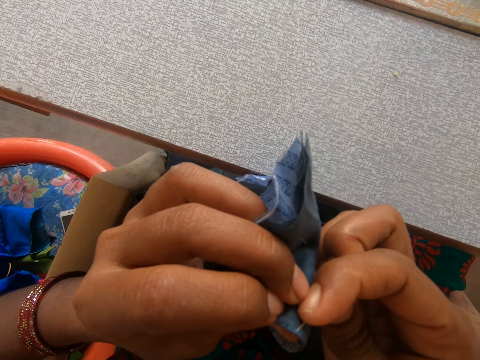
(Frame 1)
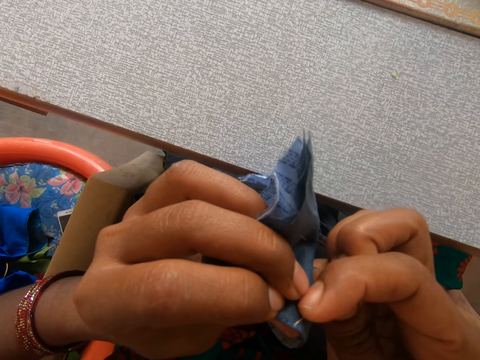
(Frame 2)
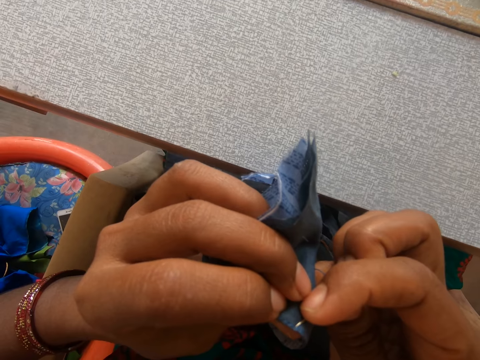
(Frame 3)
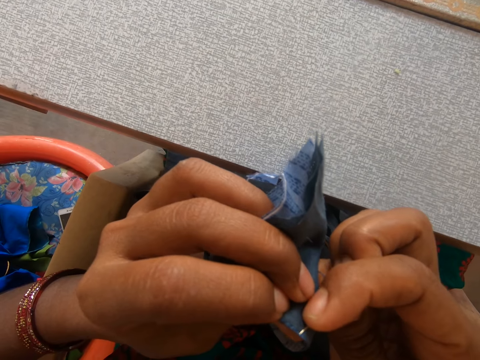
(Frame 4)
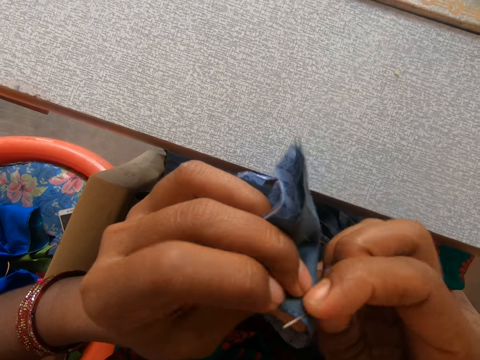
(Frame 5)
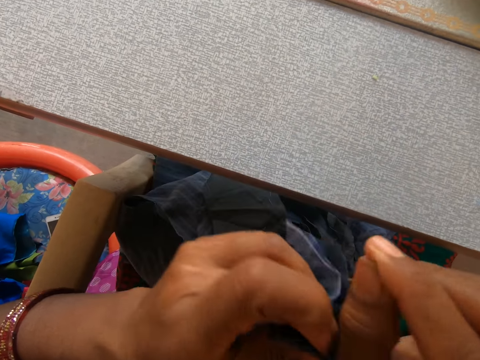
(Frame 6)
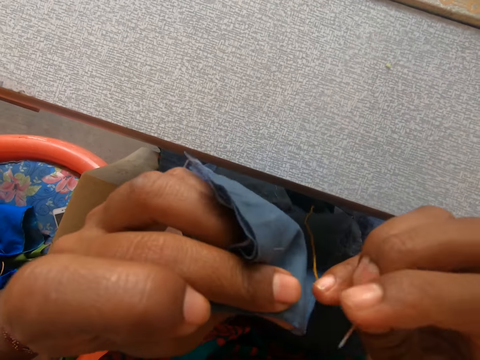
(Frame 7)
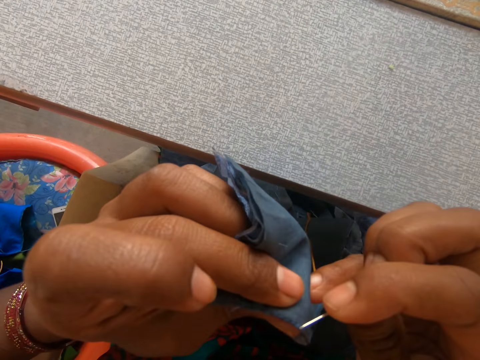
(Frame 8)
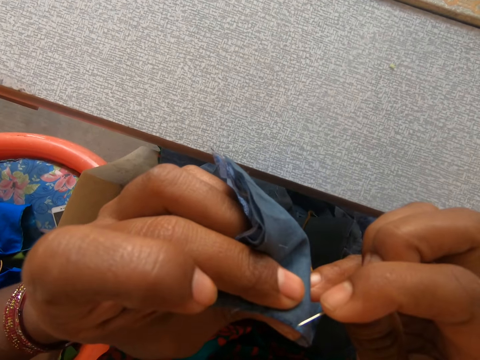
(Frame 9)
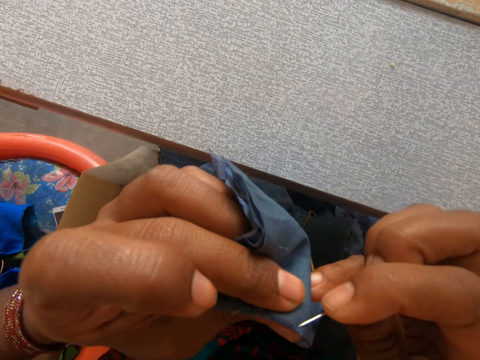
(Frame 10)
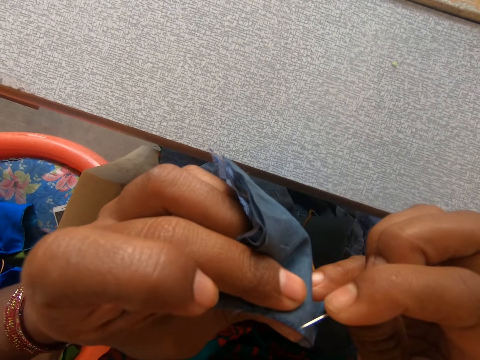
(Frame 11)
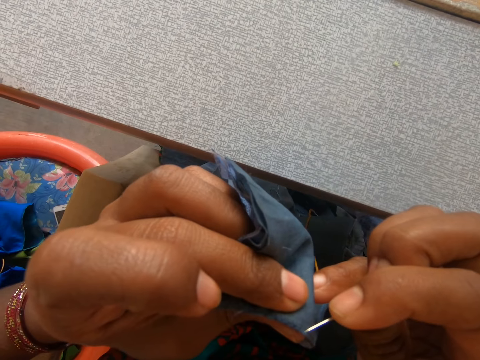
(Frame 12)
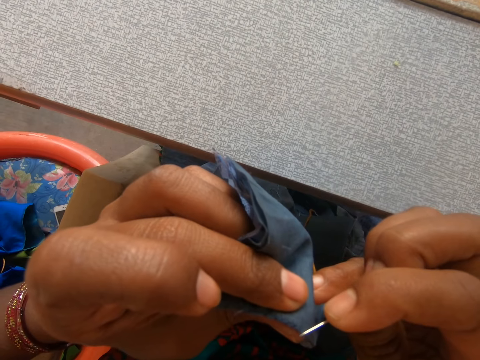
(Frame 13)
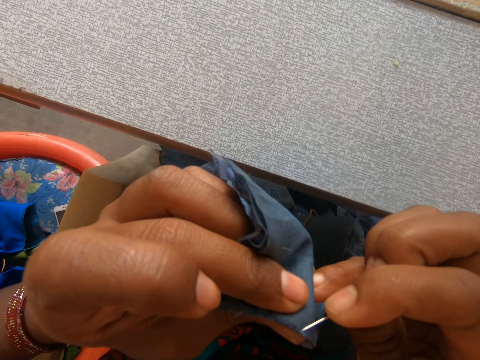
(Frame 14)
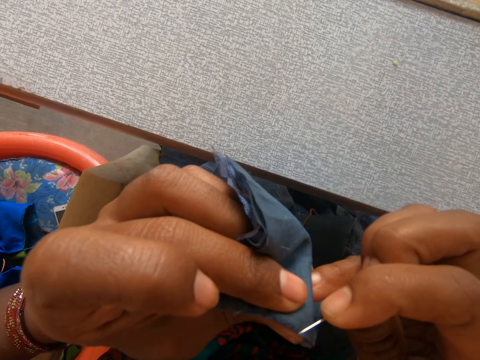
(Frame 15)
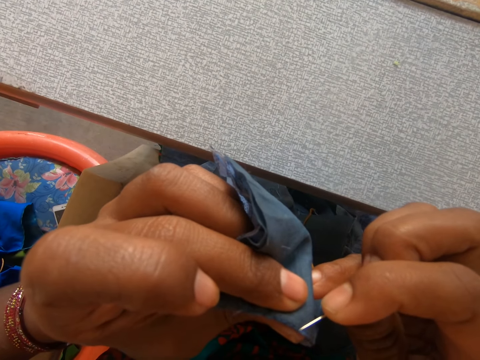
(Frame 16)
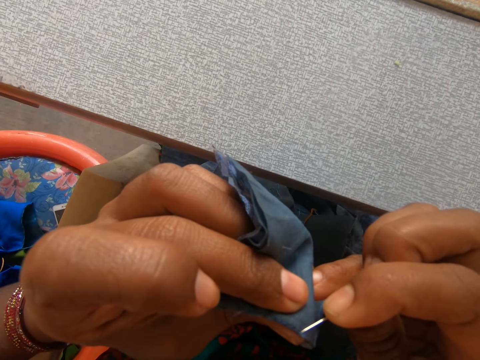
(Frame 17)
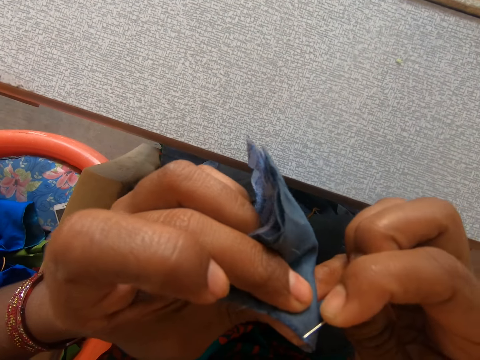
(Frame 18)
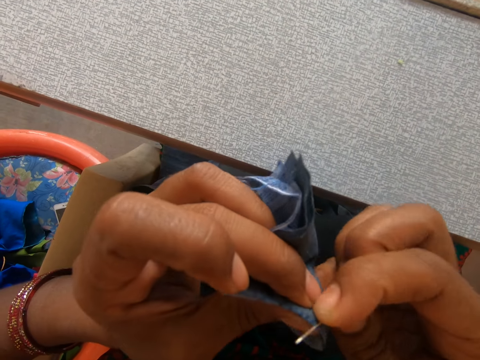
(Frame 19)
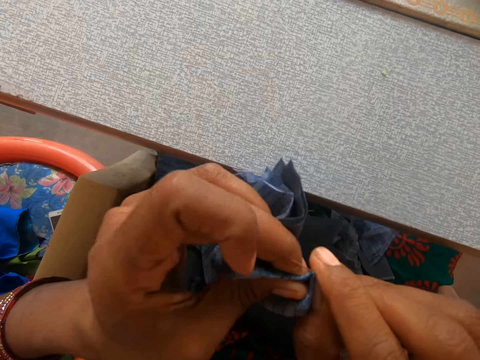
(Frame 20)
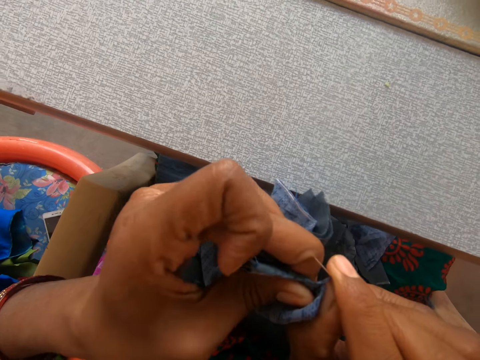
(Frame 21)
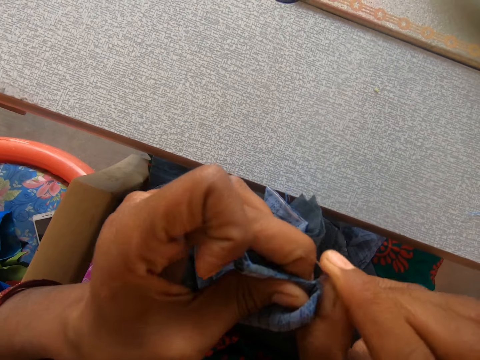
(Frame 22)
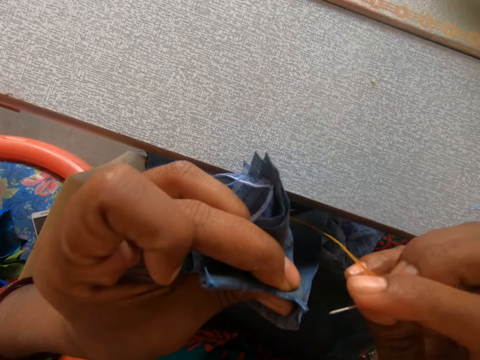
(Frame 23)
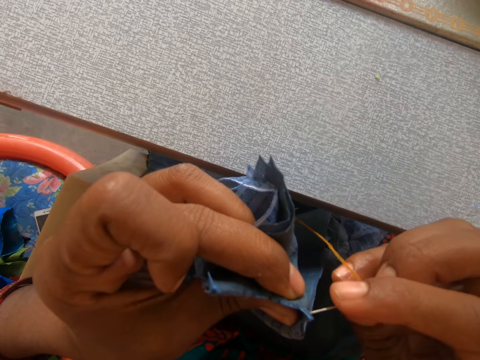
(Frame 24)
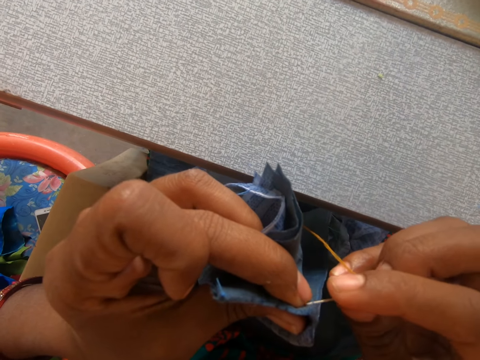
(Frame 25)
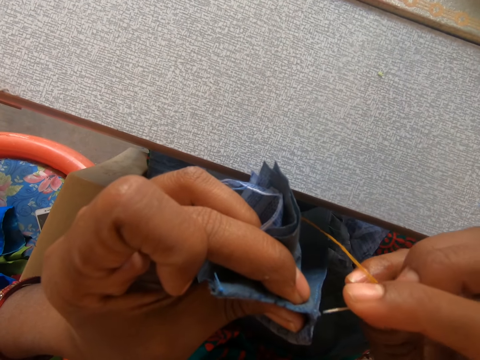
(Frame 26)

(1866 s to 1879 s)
The camera wearer reaps a thread with a needle. They reap the thread with the needle again.

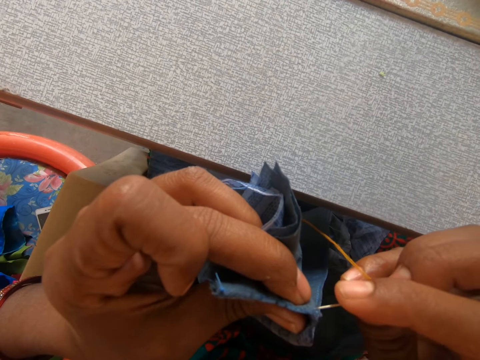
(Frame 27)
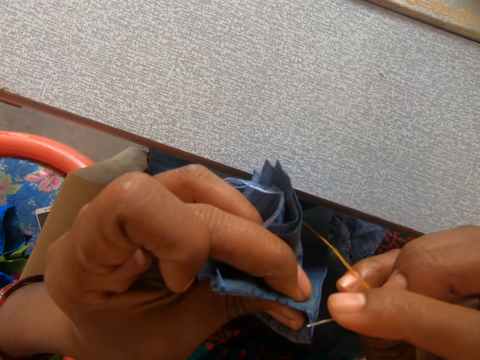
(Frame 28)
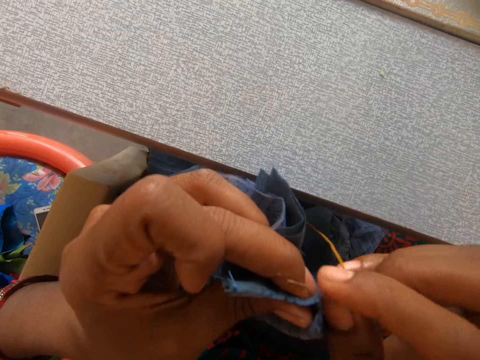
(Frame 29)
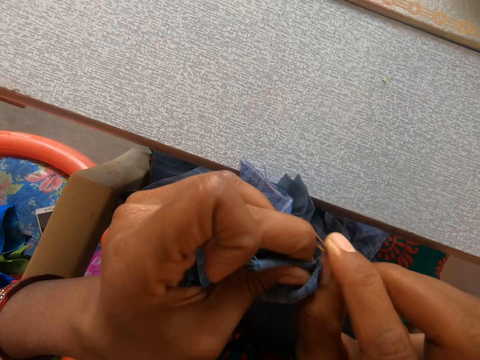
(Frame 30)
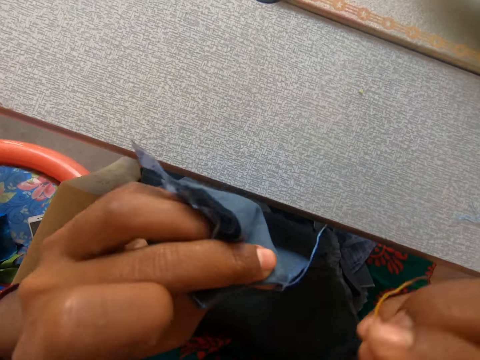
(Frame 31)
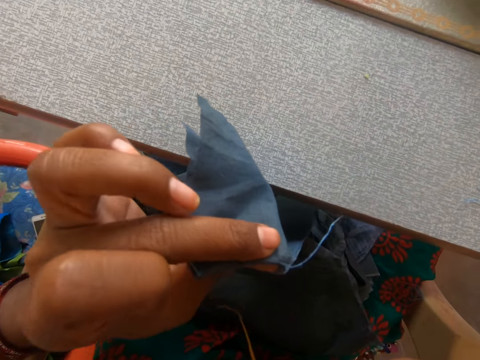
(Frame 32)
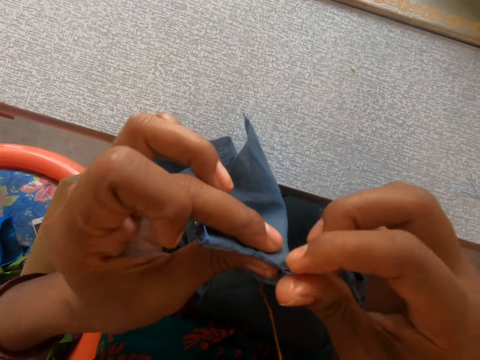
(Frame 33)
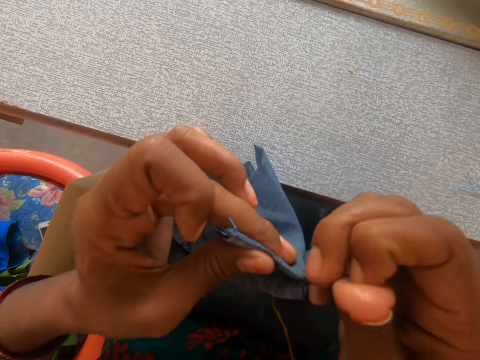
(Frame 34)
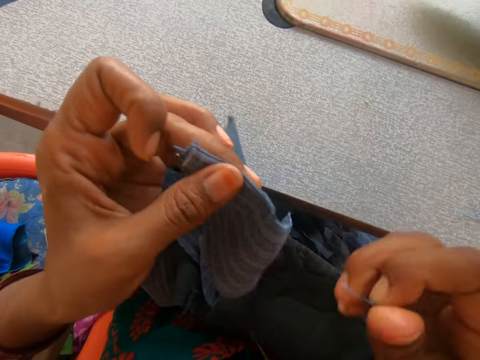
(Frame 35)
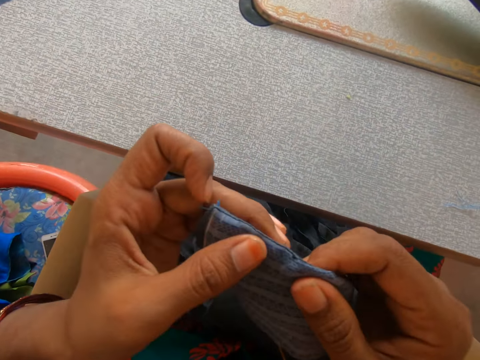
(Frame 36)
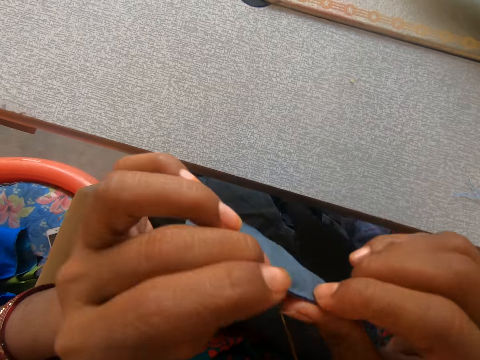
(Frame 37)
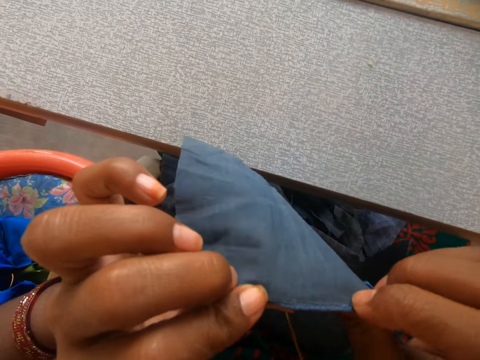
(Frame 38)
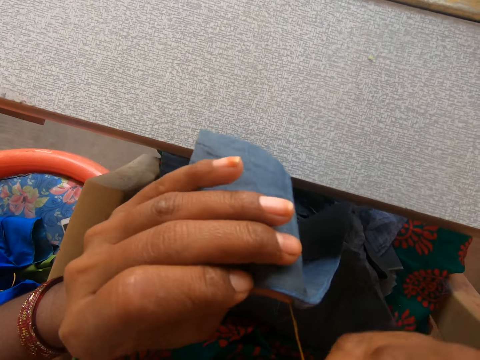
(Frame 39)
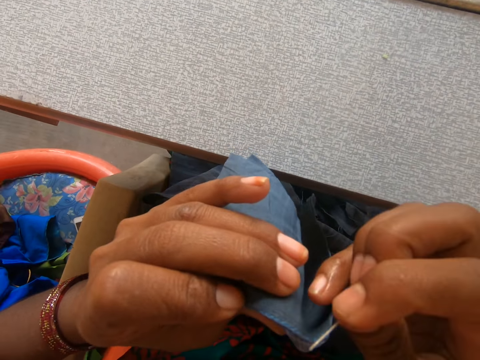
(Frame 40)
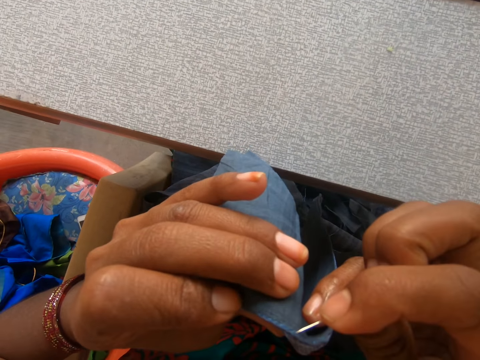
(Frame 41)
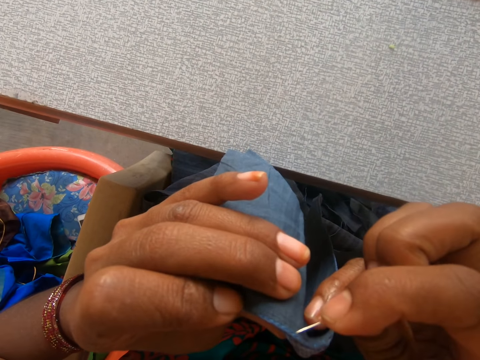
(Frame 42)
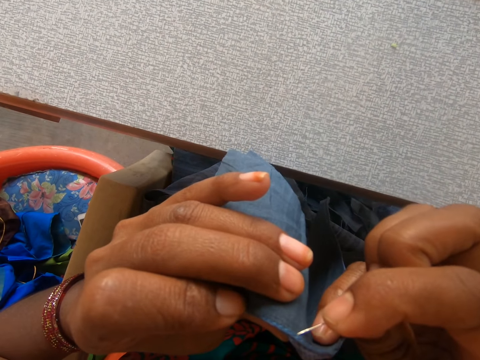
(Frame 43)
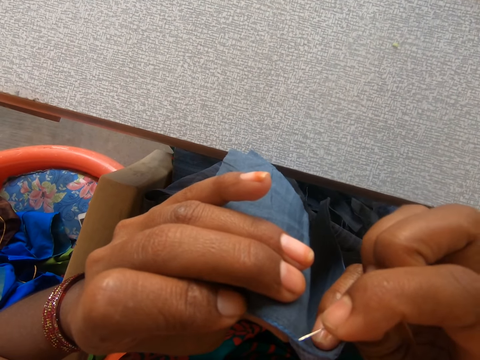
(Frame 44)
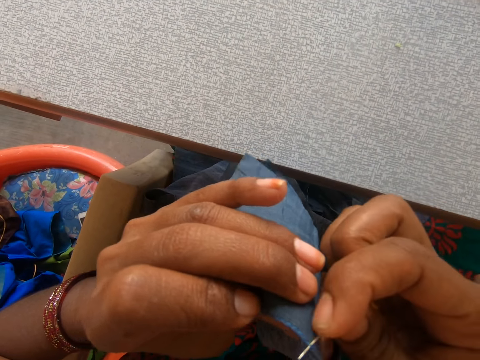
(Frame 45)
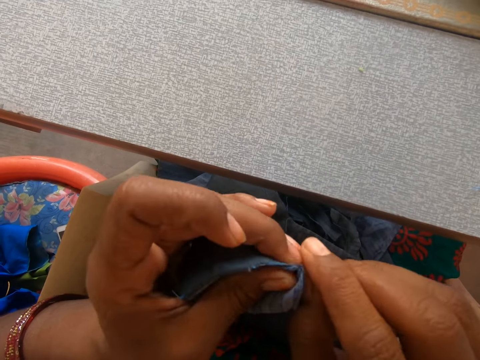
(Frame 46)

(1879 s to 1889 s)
The camera wearer pulls a thread on a garment. They reap the thread with a needle.

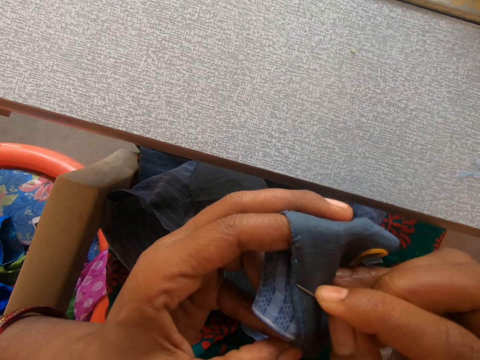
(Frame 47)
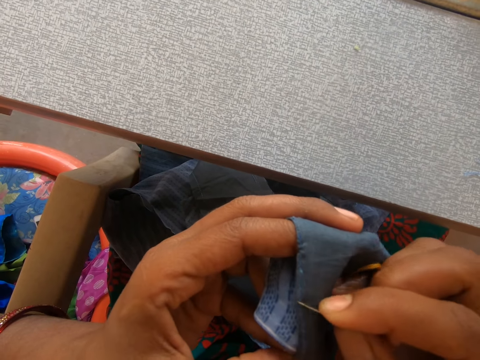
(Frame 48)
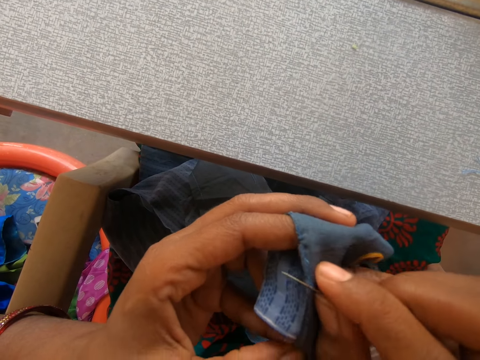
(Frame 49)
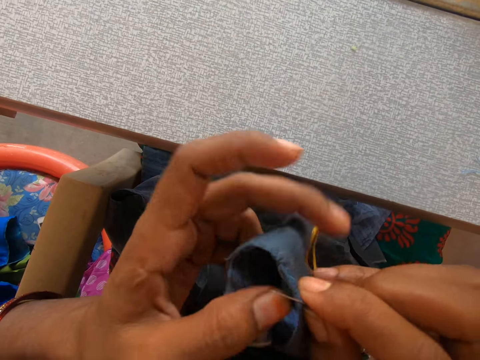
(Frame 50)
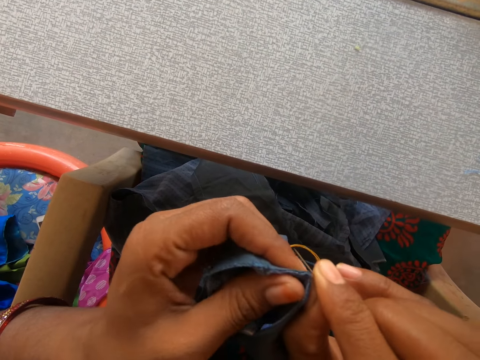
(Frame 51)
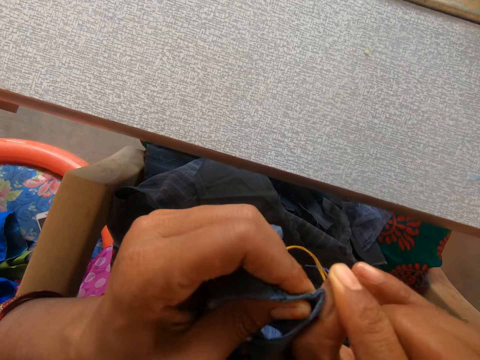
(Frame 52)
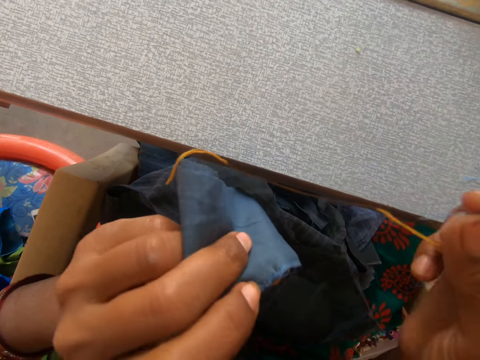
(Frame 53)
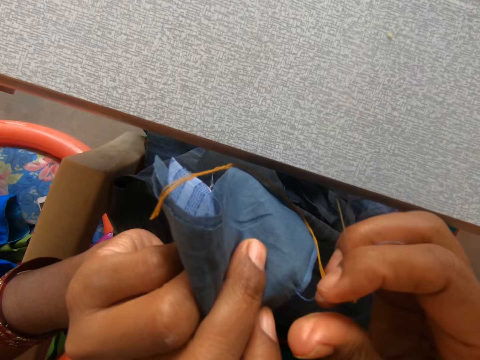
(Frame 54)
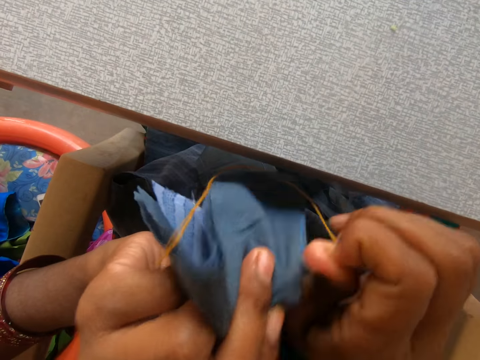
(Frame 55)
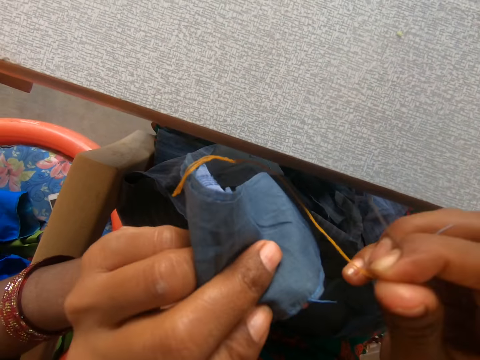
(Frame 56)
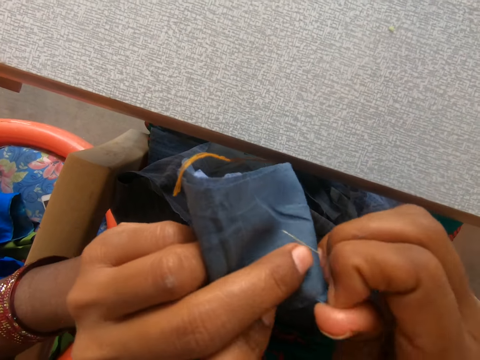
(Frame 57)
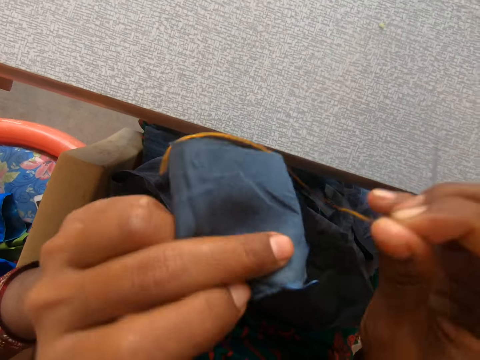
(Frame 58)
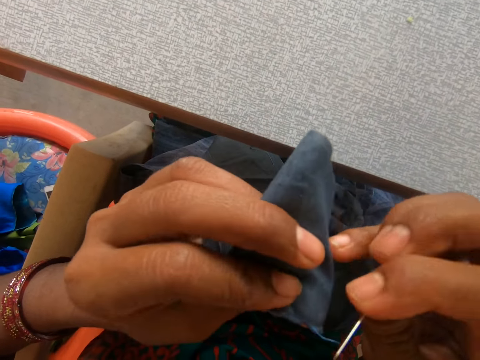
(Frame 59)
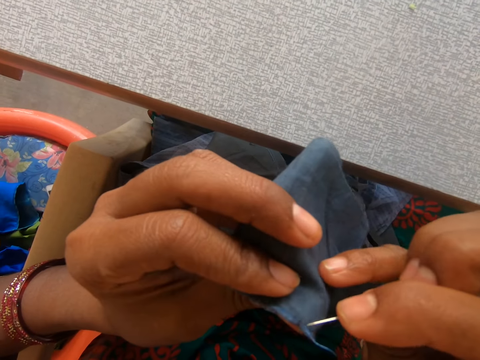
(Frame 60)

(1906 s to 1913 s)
The camera wearer reaps a thread using a needle. They reap the thread using the needle again. They pull the thread on the garment. They reap the thread using the needle.
